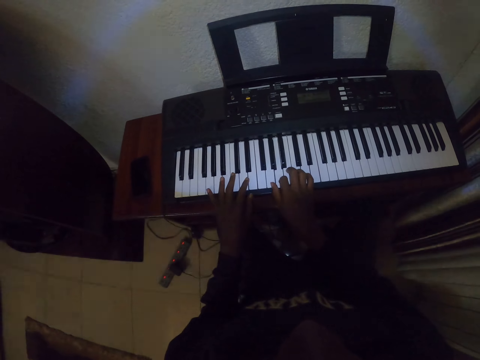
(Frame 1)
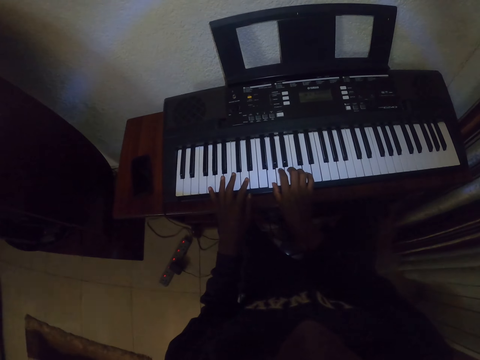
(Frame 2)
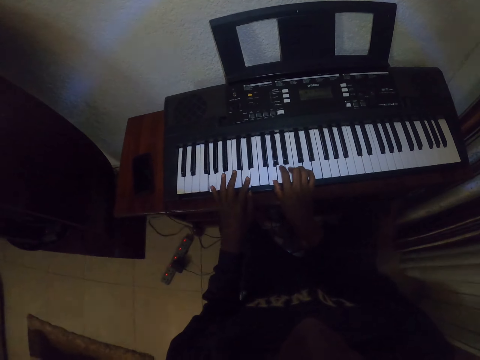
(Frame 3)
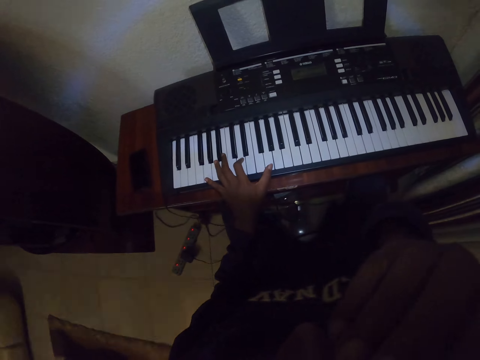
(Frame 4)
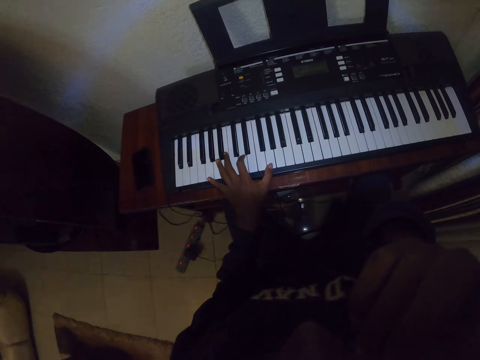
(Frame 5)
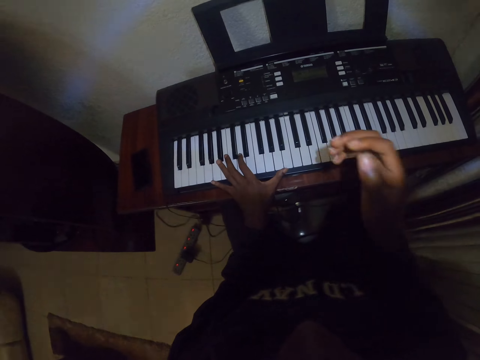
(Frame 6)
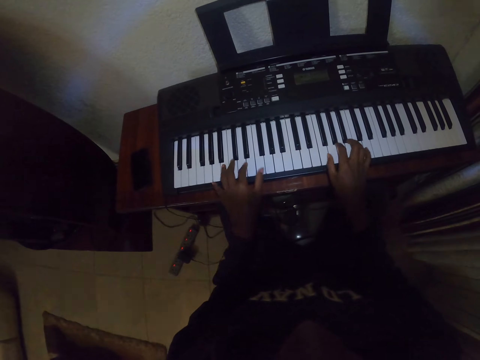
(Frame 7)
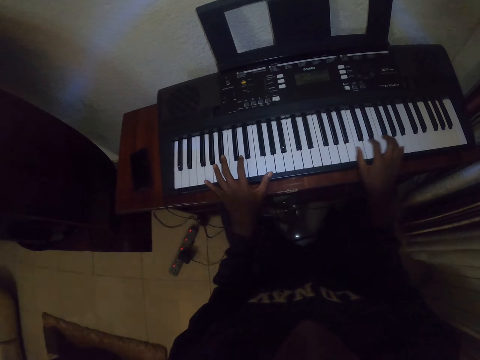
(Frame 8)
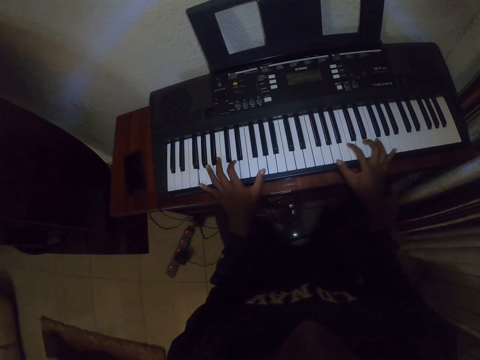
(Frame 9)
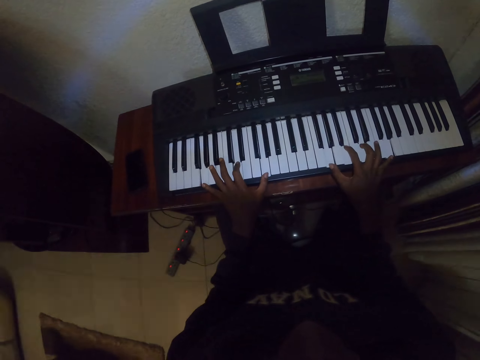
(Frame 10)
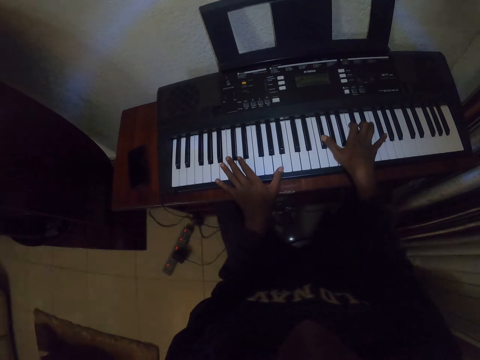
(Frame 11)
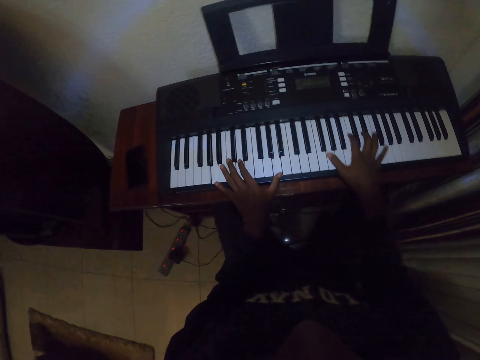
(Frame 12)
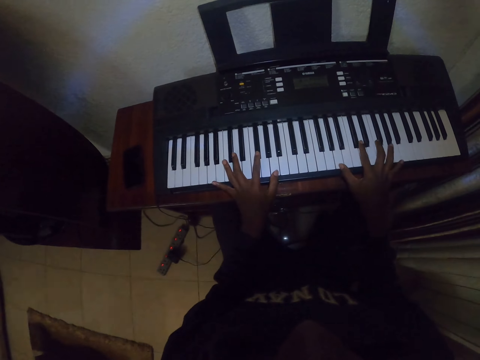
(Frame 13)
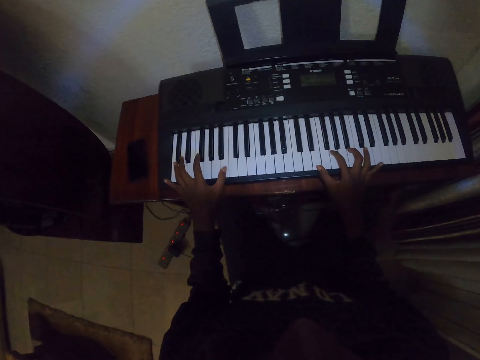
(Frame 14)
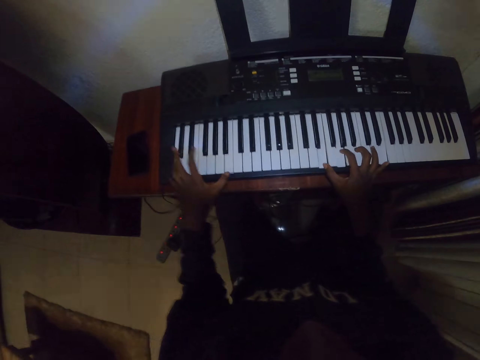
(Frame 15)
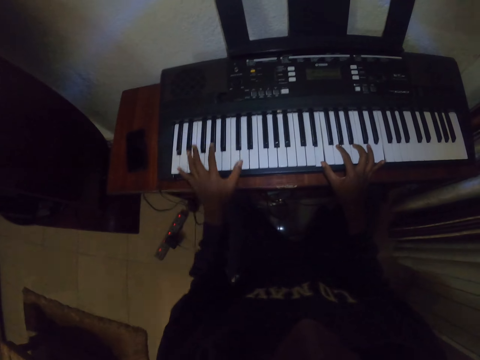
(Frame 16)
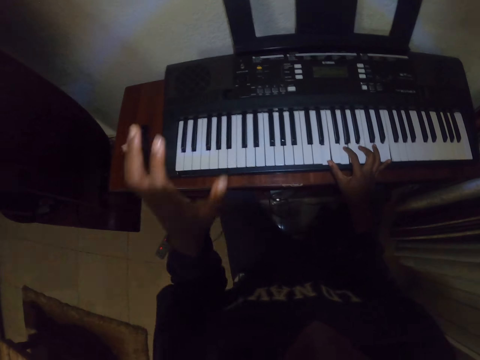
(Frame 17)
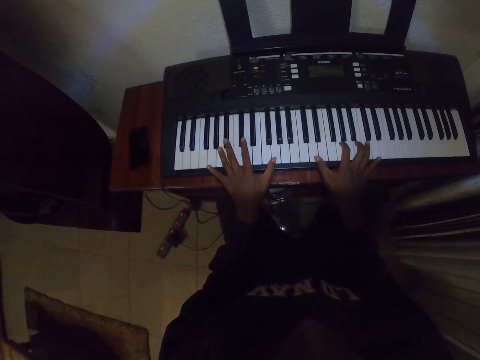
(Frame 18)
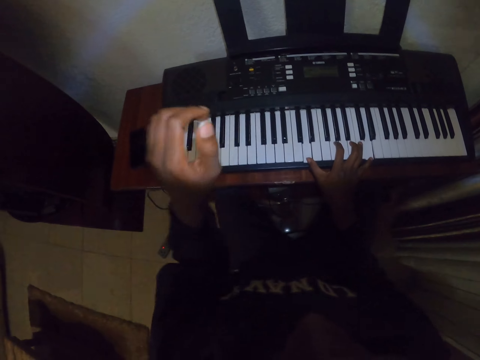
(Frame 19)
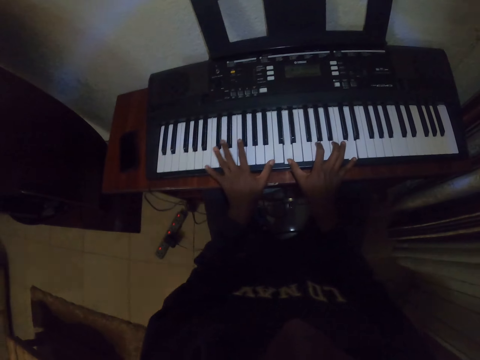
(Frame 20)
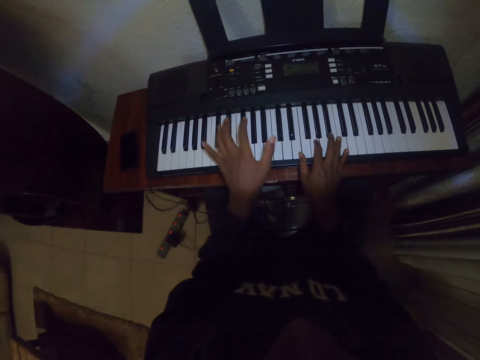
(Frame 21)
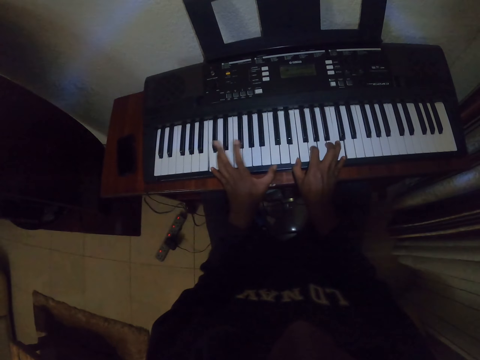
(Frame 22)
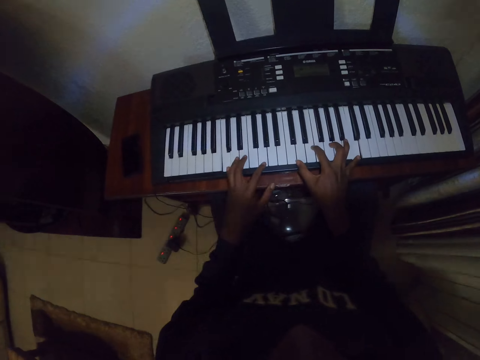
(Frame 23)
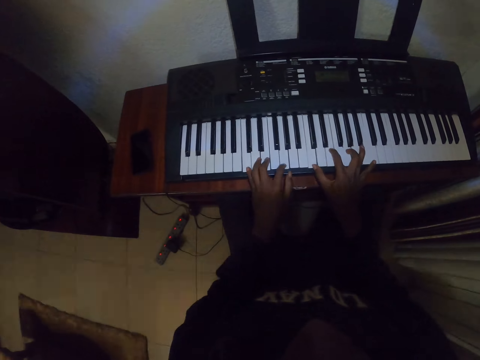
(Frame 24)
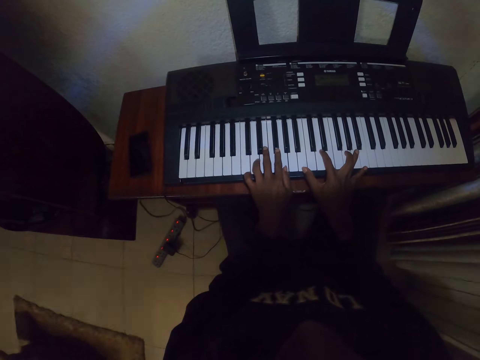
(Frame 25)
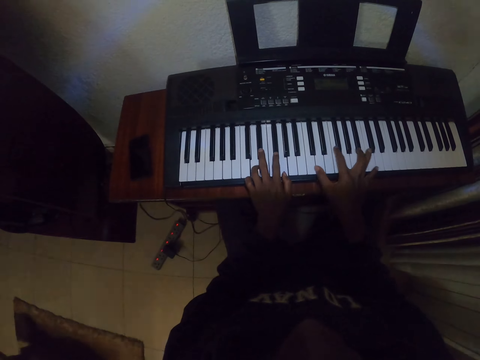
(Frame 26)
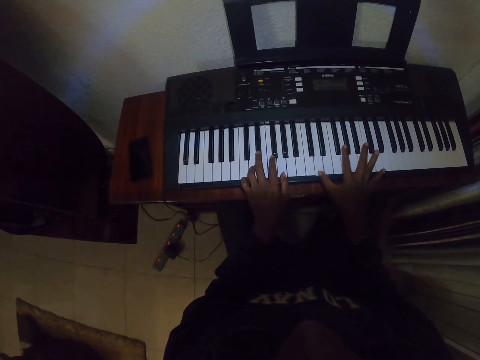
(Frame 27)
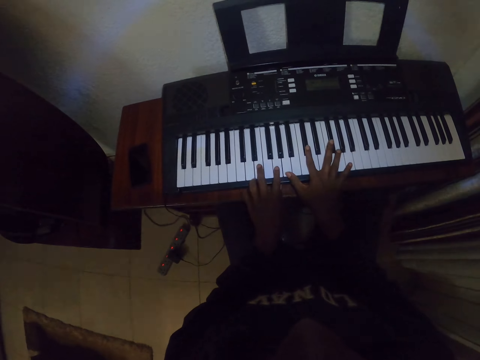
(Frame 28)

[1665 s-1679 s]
The camera wearer rubs the face with the right hand. They play the keyboard of the piano with both hands. They flap the left hand. They play the keyboard of the piano with both hands.

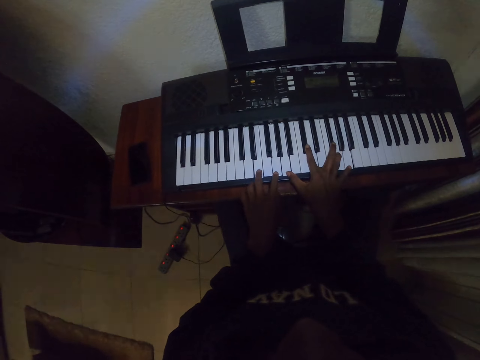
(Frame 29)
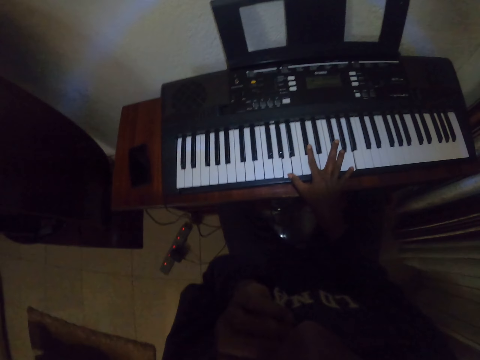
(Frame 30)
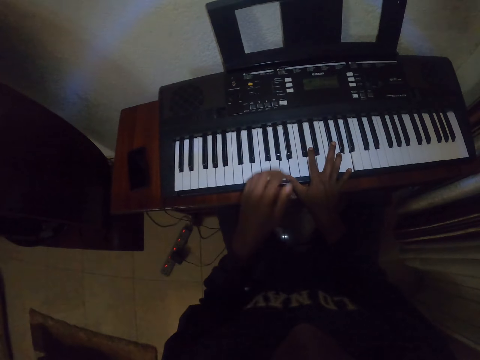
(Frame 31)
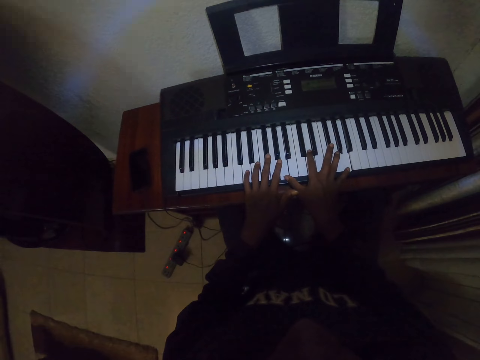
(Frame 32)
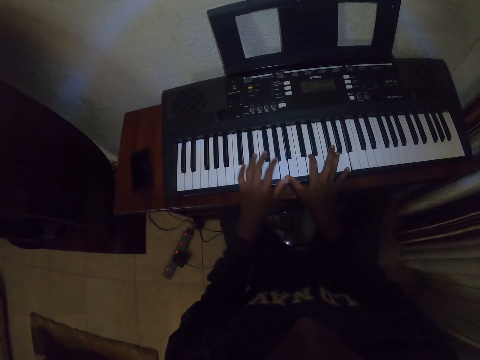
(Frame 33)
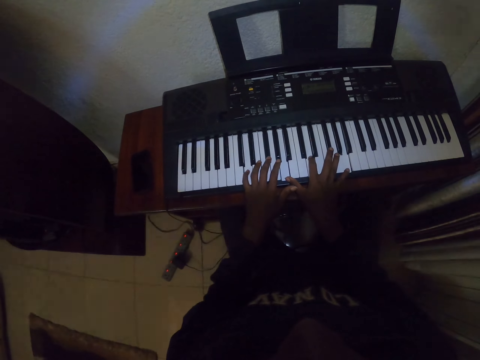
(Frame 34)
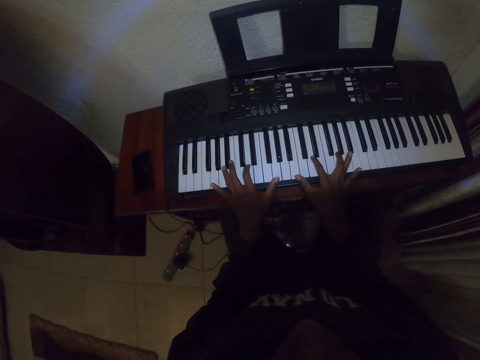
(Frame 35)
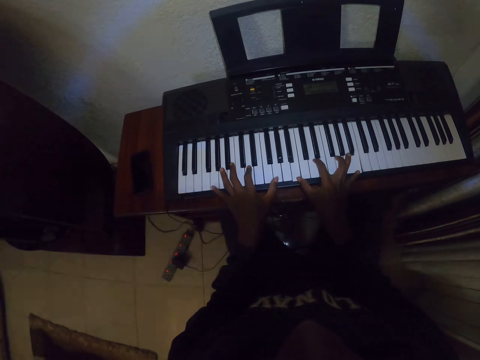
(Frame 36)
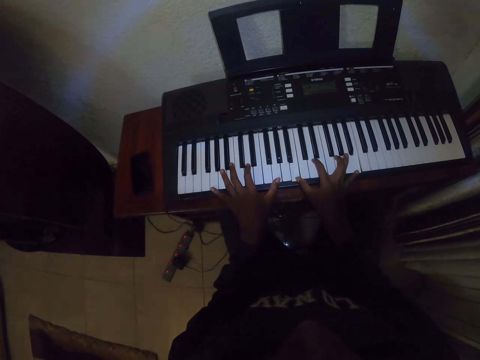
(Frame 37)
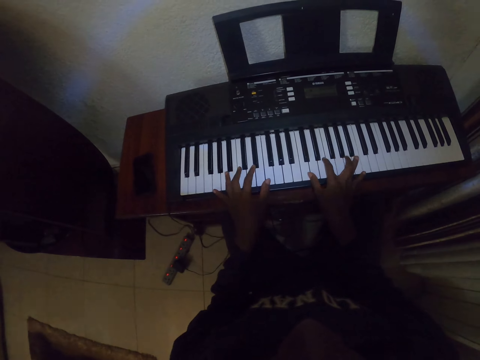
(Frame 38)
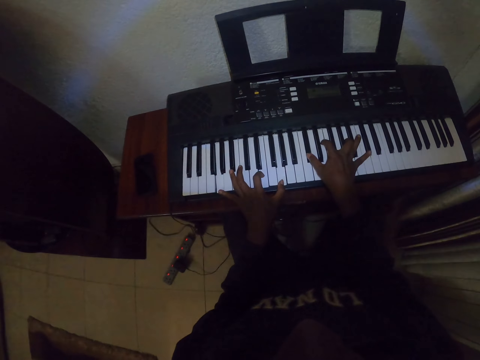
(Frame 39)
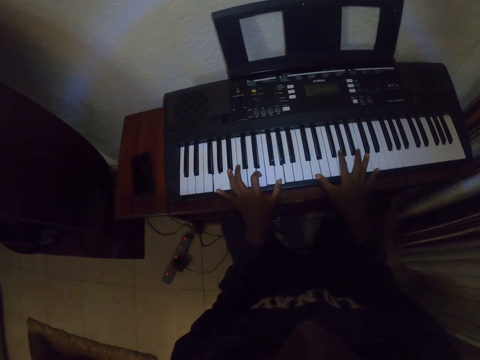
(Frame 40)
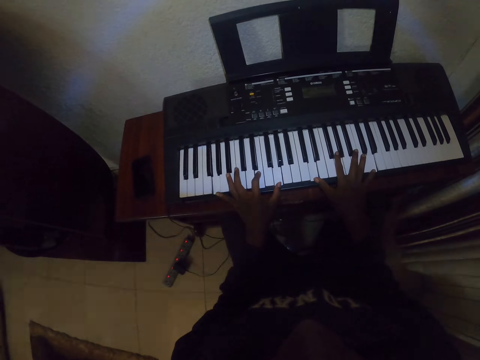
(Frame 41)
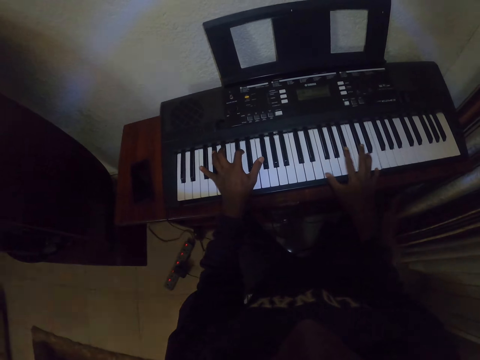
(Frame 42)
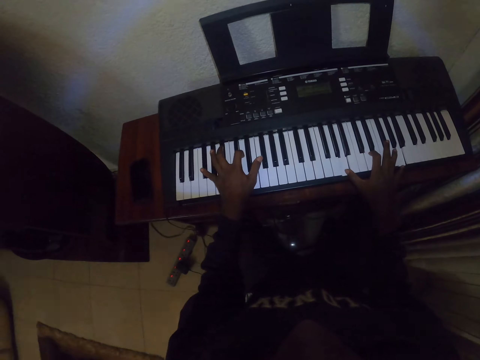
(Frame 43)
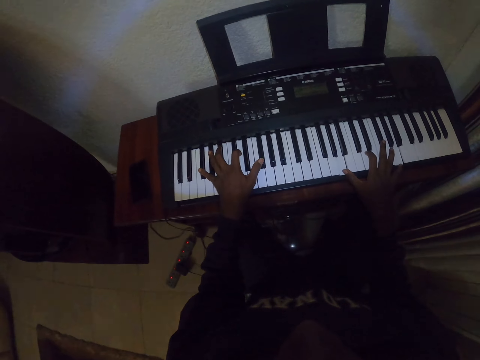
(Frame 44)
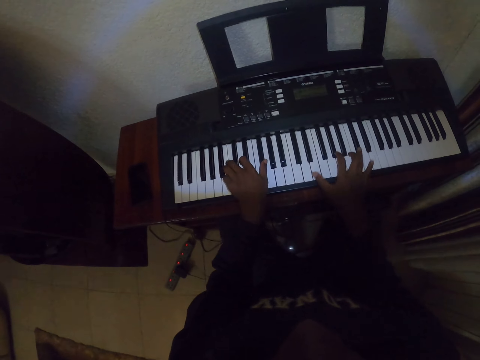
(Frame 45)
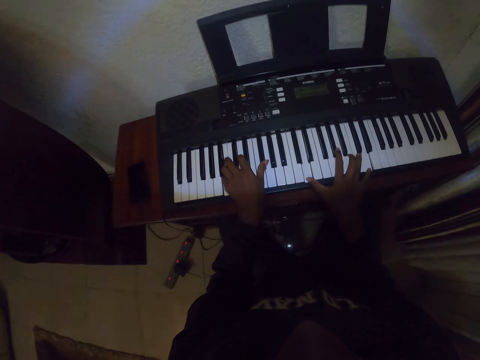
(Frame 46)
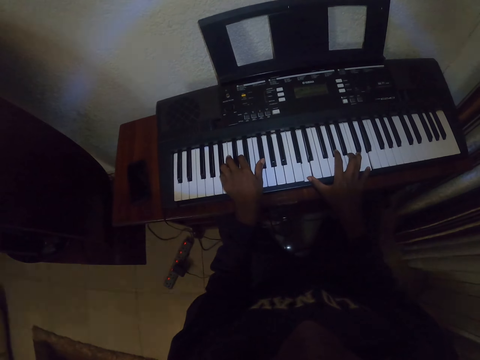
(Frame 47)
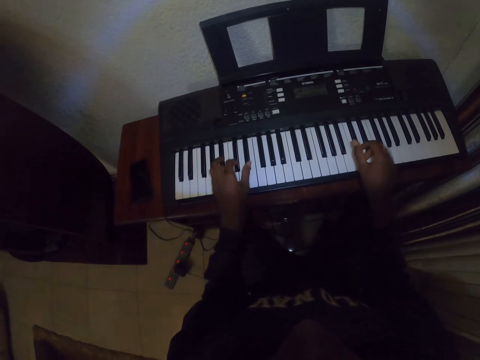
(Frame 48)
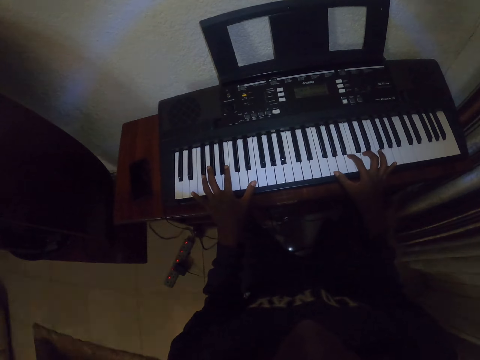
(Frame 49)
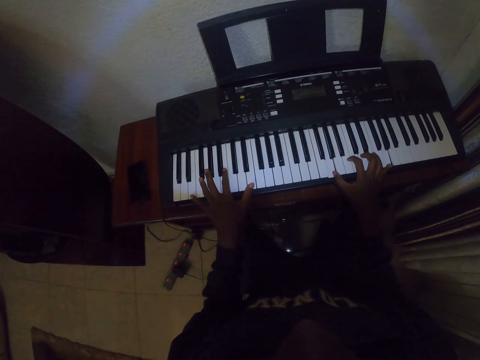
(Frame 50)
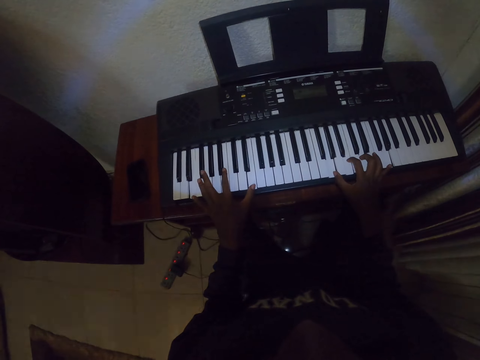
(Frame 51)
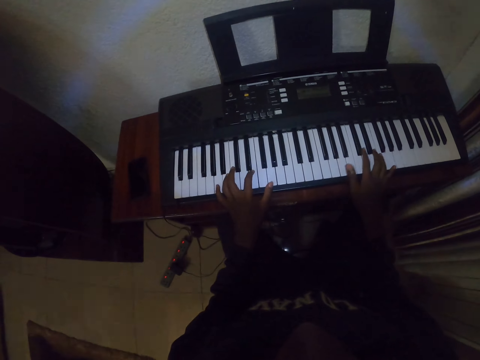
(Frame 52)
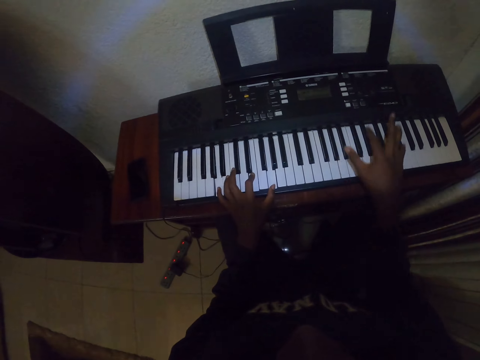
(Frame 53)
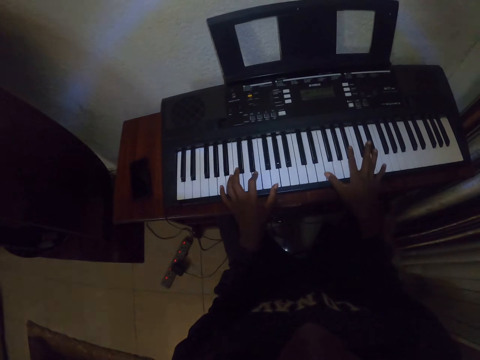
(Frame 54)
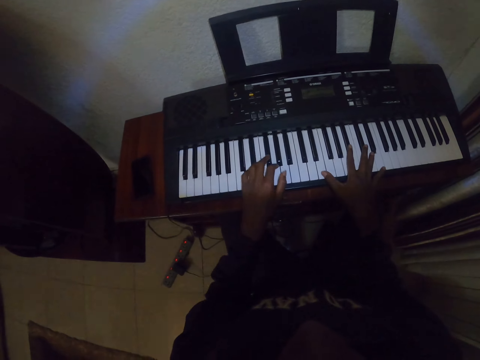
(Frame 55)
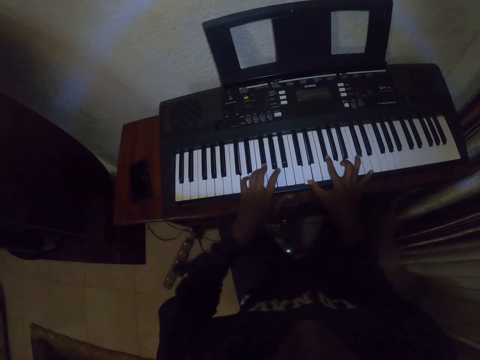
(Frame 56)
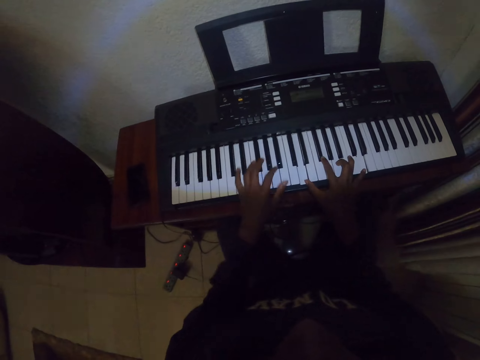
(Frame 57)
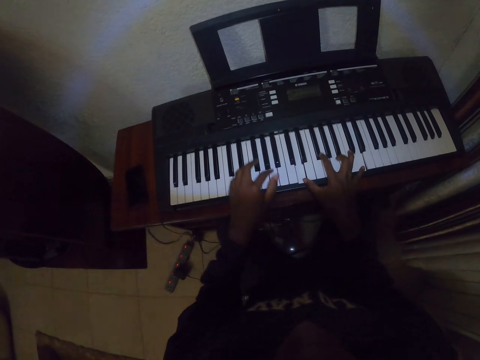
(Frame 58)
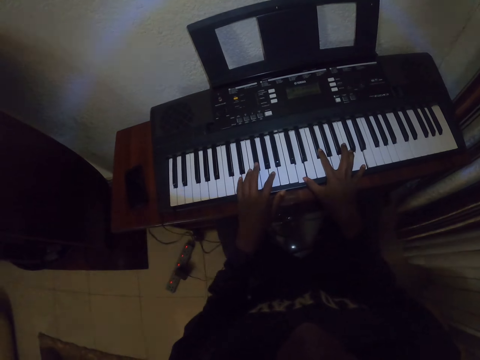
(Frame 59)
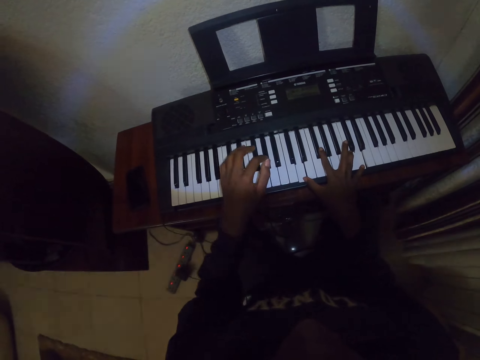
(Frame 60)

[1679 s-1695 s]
The camera wearer rubs the face with the left hand. They play the keyboard of the piano with both hands and flap the left hand. They play the keyboard of the piano with both hands. They move the right hand. They play the keyboard of the piano with both hands and flap the left hand.
